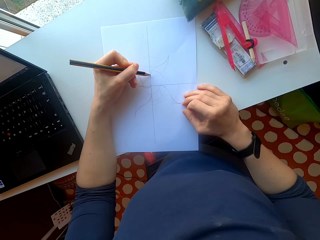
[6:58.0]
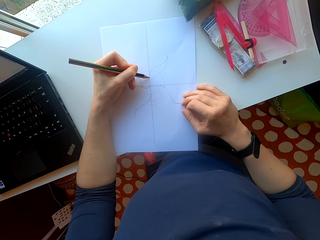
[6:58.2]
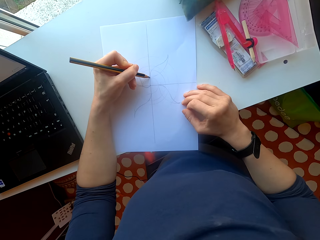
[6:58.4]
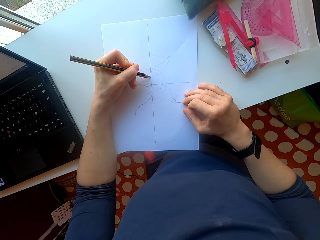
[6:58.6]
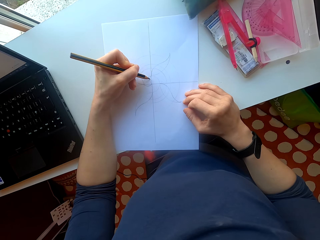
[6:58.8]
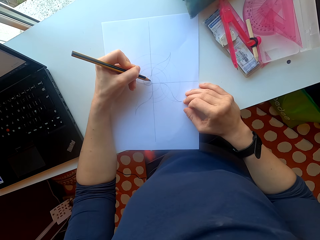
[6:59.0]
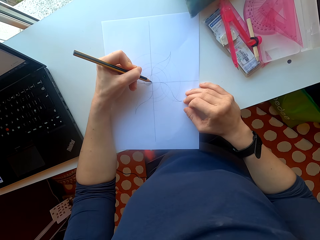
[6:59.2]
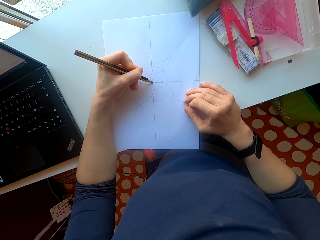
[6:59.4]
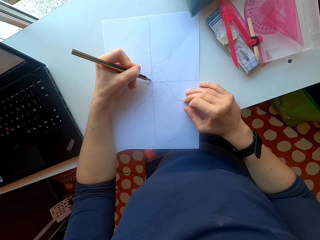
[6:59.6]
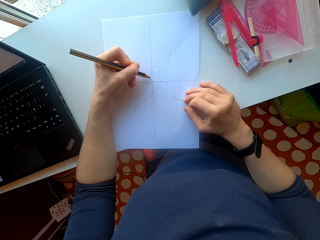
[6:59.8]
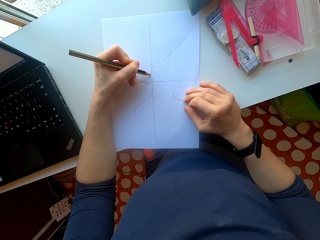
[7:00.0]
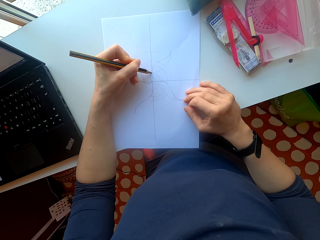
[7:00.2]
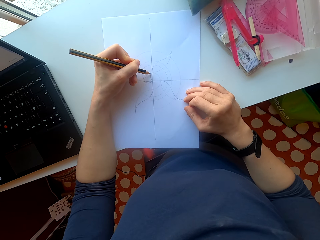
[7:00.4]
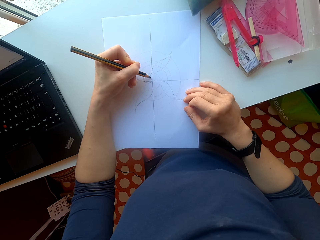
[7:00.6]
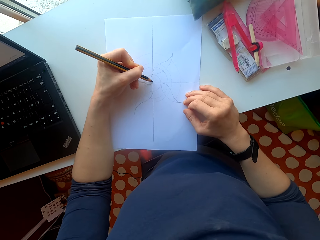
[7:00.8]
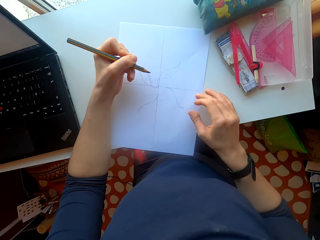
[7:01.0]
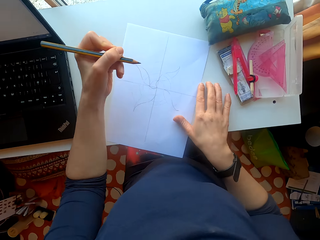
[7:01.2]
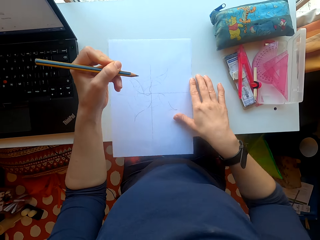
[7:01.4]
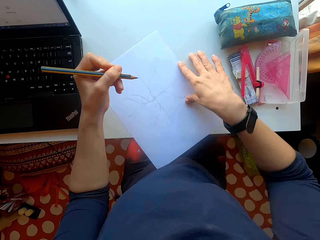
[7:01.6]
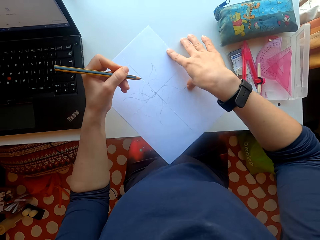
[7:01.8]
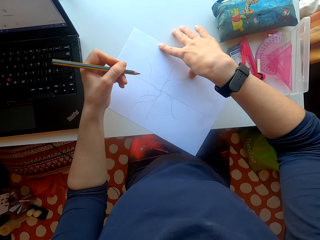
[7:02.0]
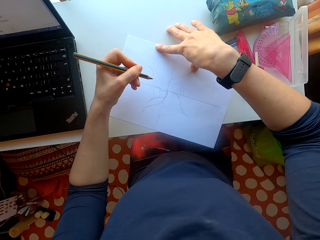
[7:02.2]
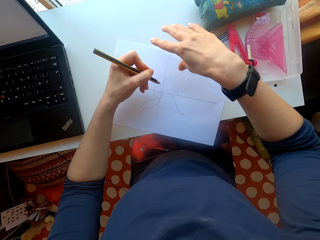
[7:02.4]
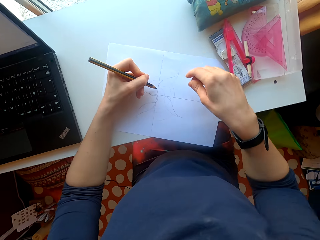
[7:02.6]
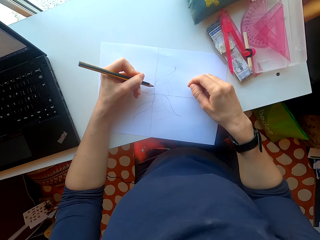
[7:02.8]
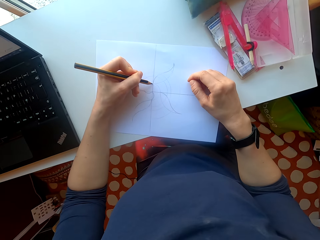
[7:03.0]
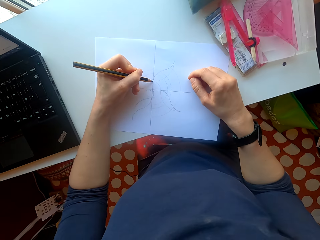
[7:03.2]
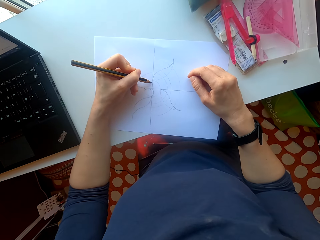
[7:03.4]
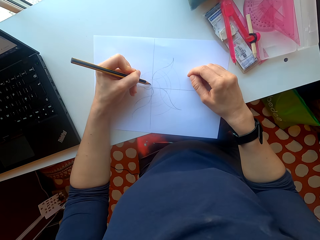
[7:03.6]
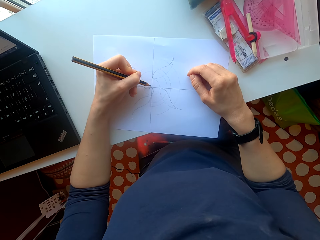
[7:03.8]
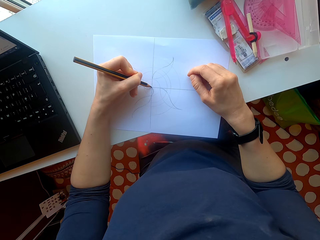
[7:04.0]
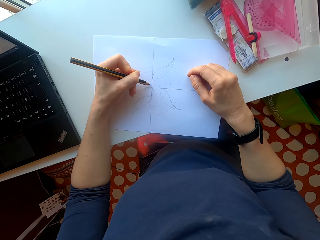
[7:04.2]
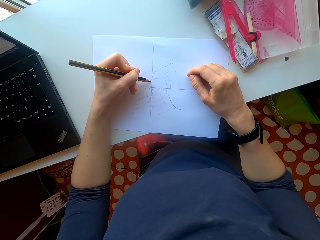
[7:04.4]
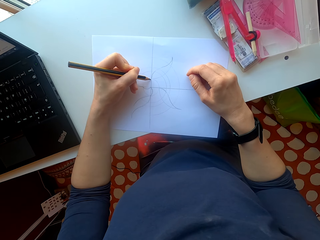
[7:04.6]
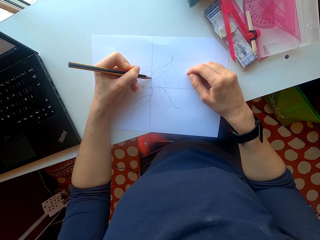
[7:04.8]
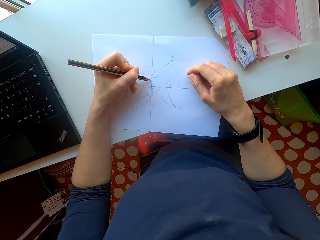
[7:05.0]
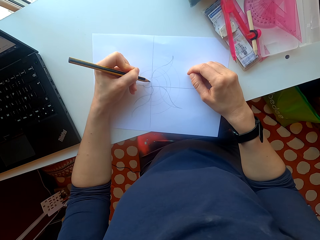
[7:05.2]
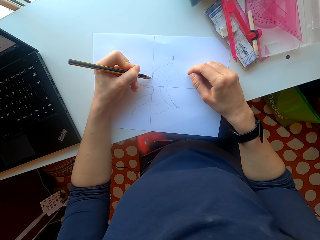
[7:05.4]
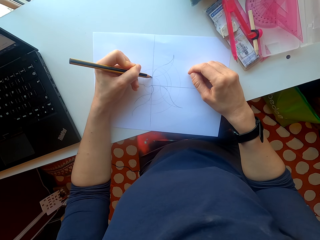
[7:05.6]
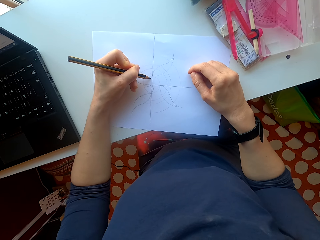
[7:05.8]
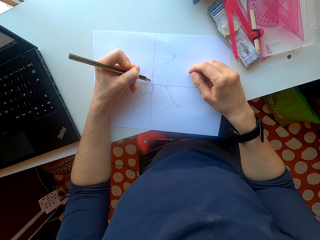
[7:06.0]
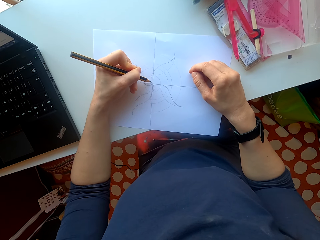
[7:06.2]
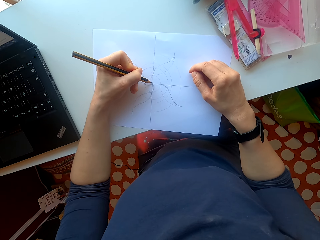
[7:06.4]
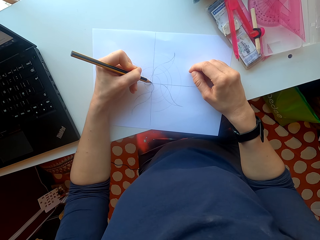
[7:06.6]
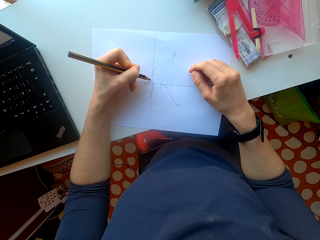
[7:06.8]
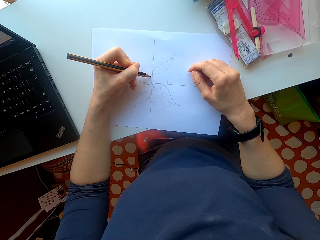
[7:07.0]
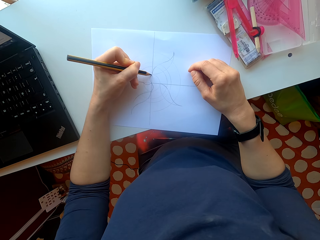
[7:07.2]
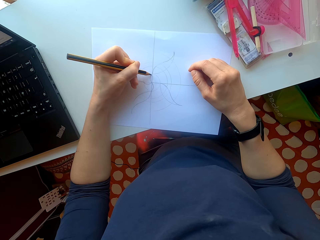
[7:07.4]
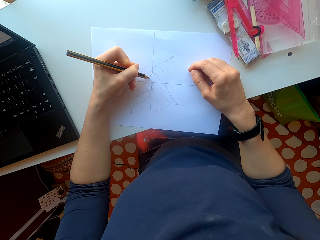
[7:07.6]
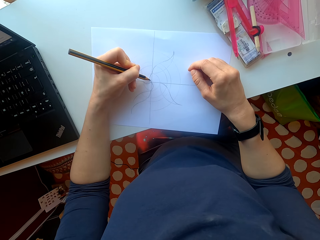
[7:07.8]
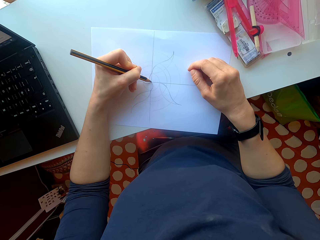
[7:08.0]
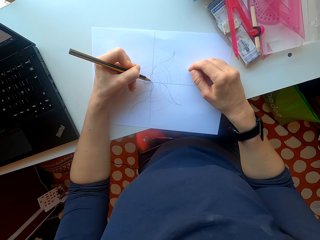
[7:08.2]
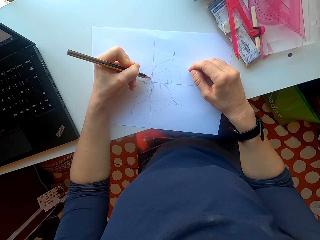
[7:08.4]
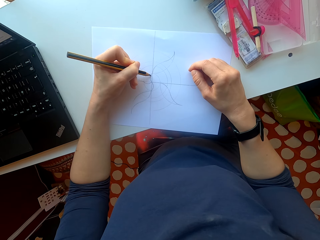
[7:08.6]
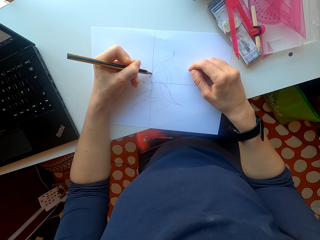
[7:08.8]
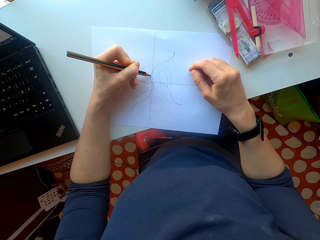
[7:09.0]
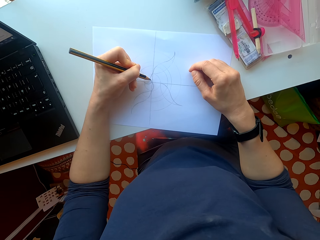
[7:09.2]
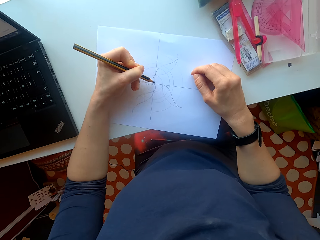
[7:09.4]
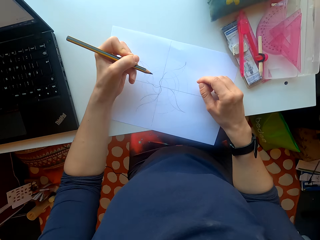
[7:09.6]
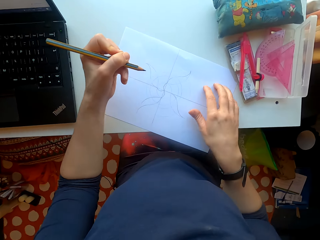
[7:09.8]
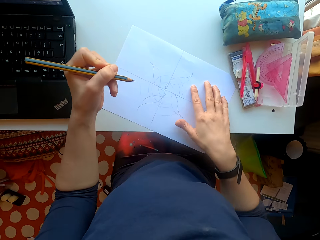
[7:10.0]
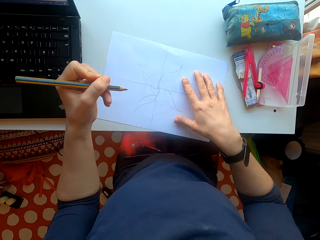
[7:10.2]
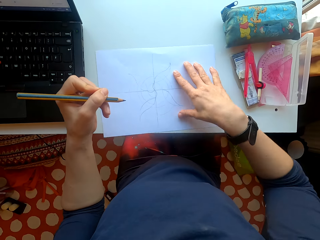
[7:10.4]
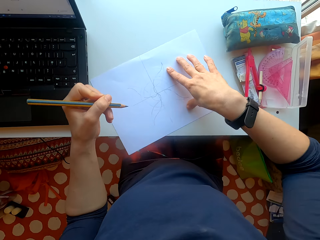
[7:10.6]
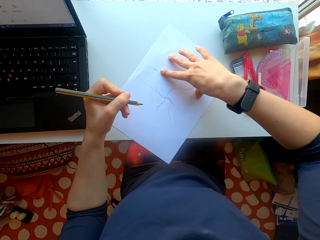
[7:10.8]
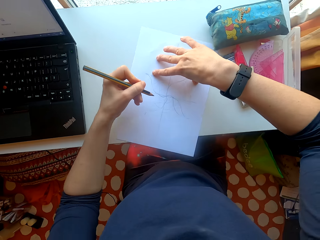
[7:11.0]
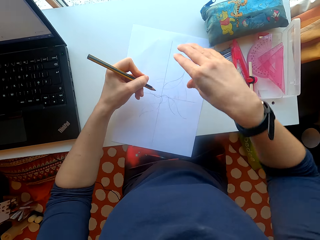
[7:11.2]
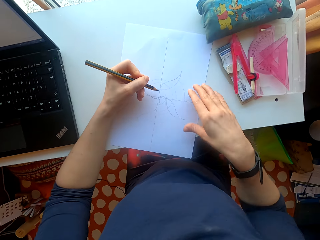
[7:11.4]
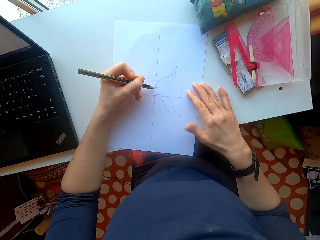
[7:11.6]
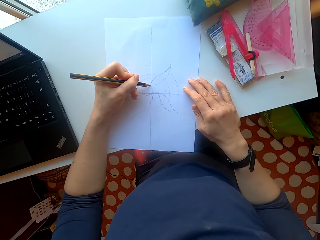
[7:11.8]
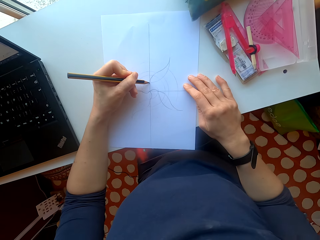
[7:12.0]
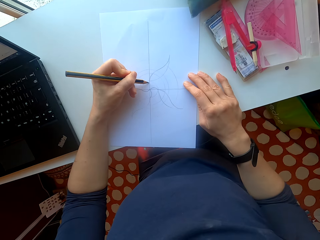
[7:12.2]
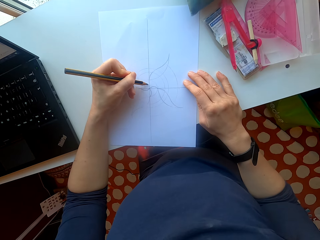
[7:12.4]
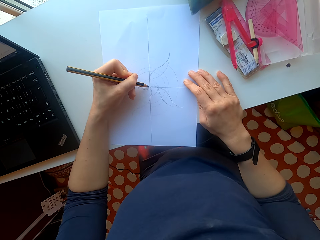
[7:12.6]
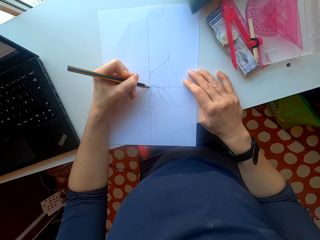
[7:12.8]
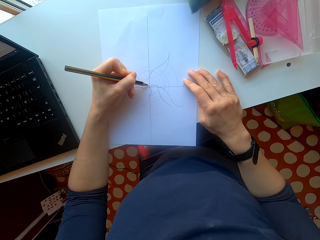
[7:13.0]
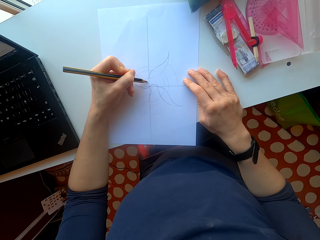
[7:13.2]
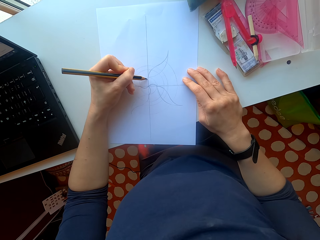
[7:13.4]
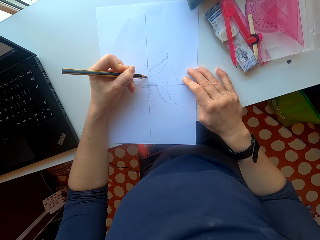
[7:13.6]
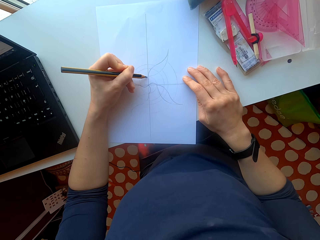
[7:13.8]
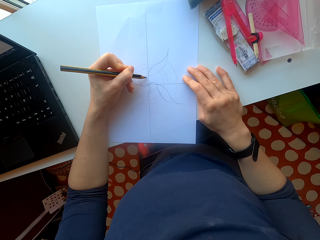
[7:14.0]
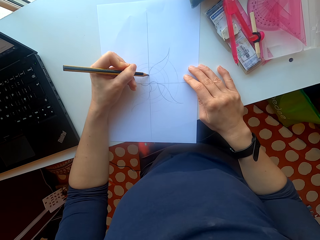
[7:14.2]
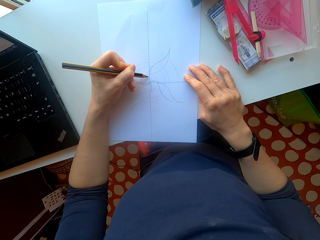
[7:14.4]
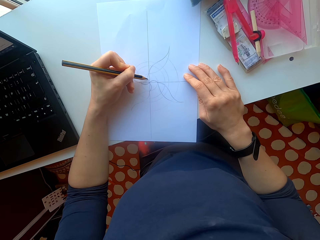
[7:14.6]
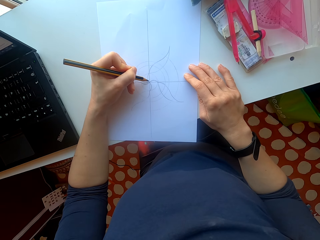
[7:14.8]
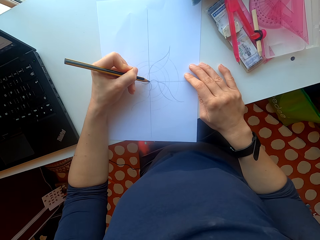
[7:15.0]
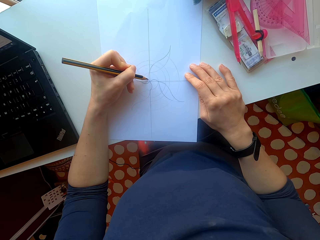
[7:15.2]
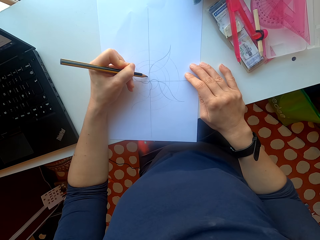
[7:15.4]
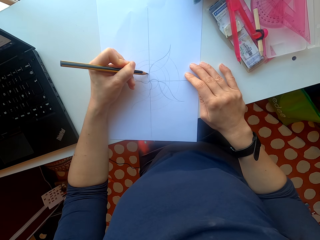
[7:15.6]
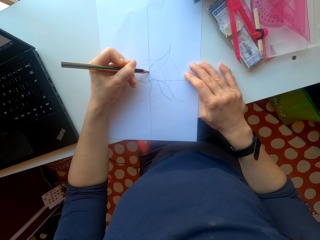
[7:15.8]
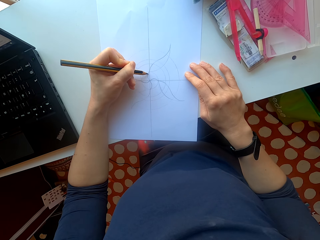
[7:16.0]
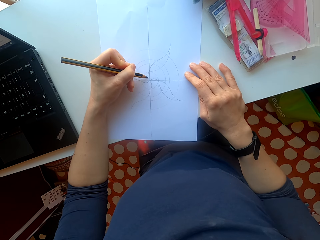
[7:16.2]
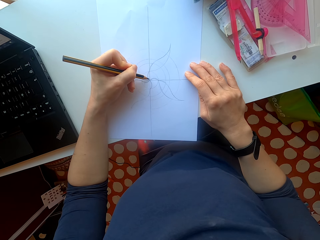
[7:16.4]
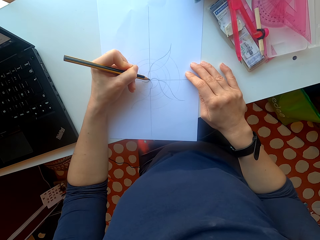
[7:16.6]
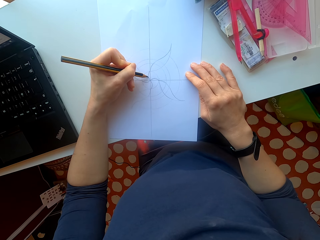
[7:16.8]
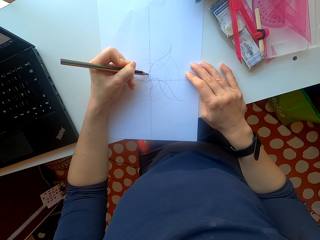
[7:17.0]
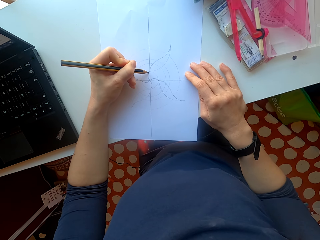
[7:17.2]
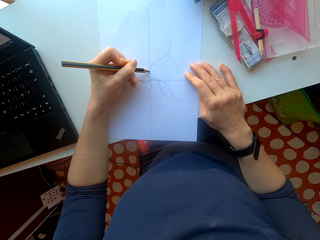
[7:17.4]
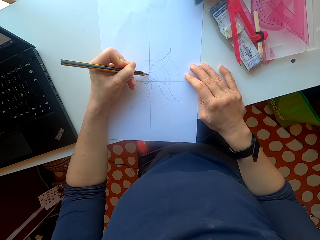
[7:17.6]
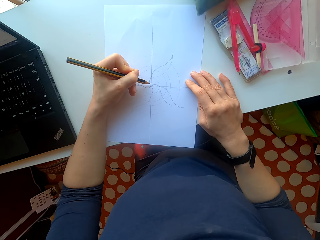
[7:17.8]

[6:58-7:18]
The camera wearer rotates the paper on the table. They draw on the paper. They turn the paper. They draw on the paper.

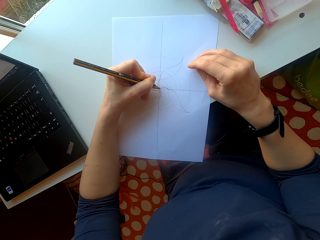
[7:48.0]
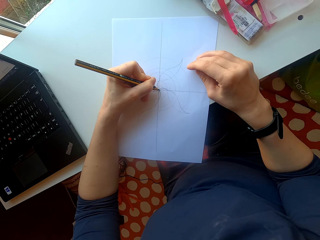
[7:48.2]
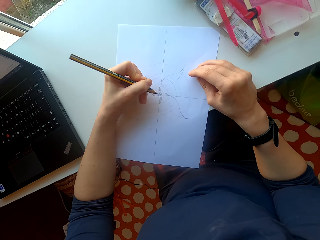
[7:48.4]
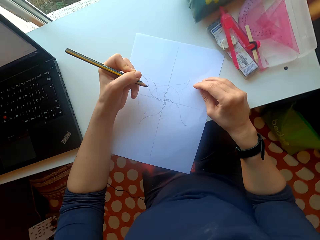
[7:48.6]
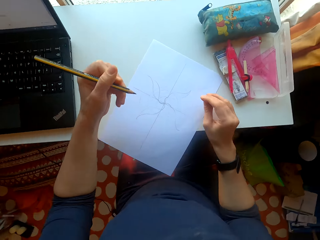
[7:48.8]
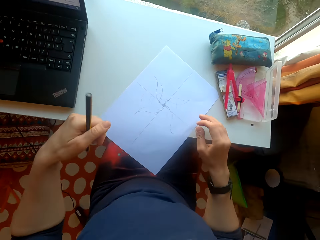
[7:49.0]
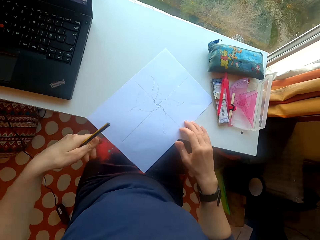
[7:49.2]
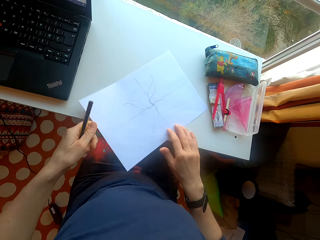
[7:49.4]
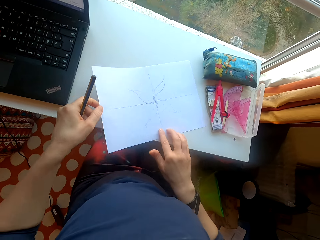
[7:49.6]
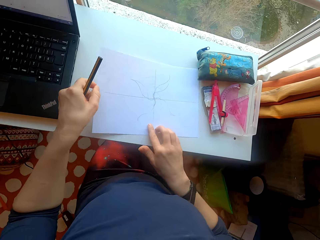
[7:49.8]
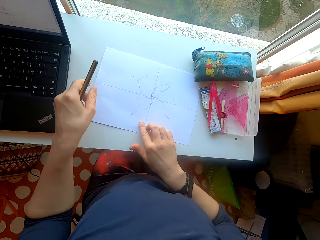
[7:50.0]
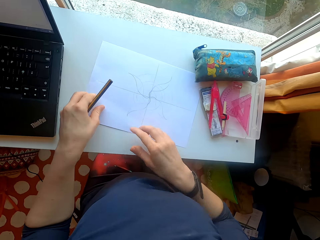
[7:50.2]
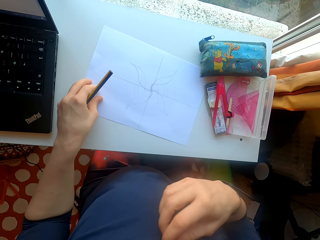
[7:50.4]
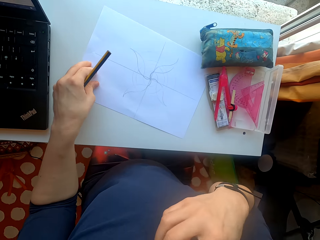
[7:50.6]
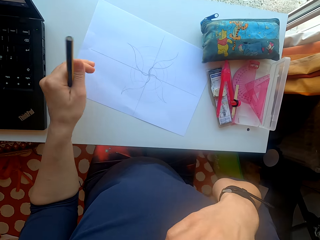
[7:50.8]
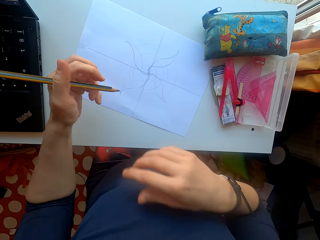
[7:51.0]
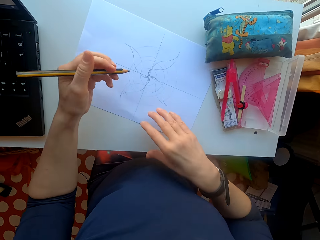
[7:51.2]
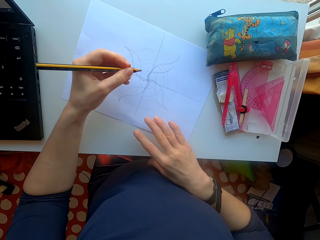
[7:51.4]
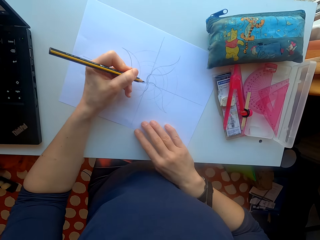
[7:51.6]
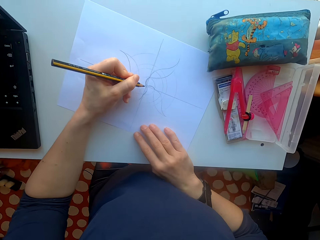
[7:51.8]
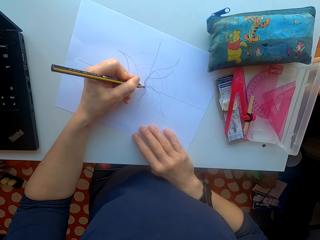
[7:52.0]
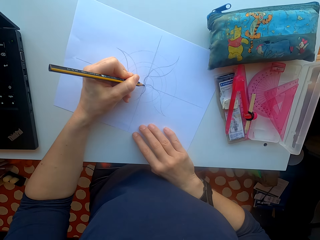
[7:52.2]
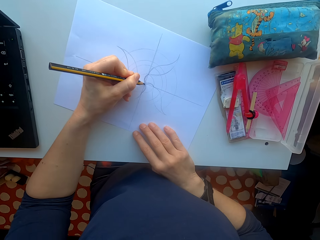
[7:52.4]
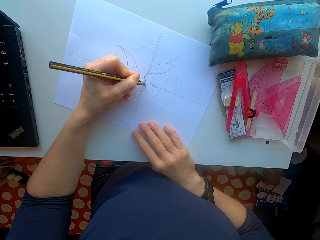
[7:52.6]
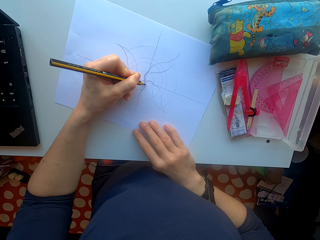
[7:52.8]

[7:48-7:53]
The camera wearer turns the paper. They draw on the paper.
